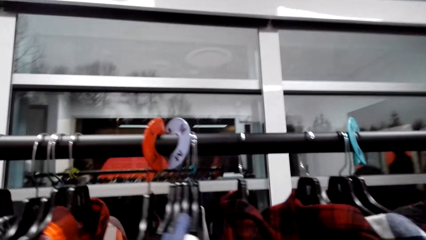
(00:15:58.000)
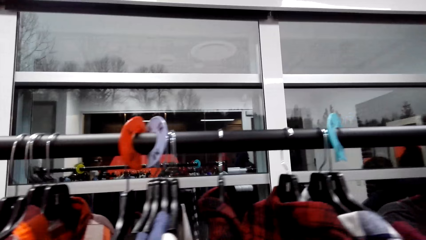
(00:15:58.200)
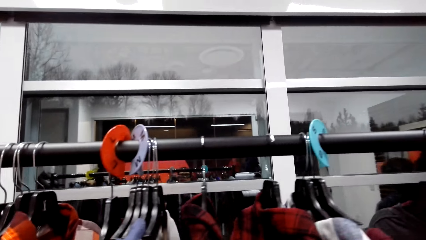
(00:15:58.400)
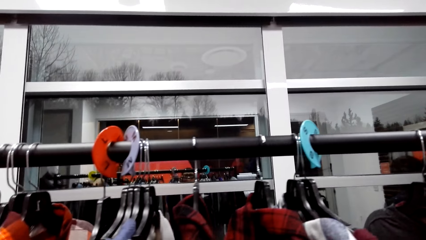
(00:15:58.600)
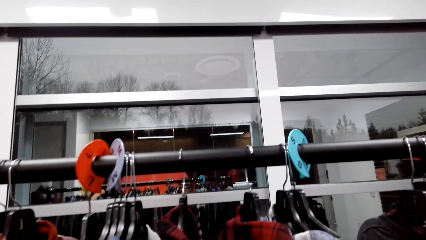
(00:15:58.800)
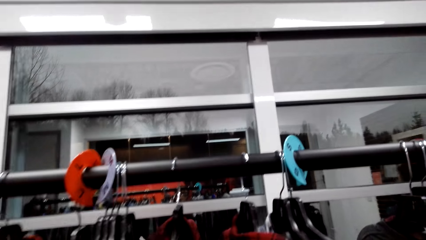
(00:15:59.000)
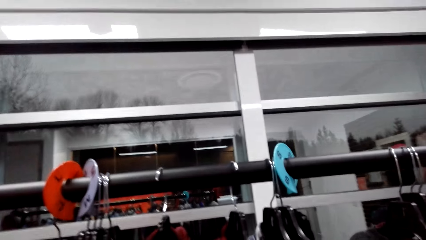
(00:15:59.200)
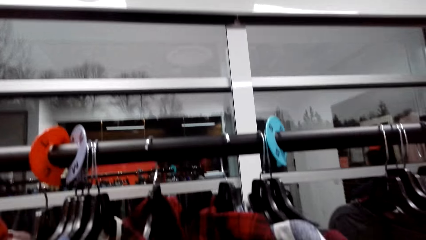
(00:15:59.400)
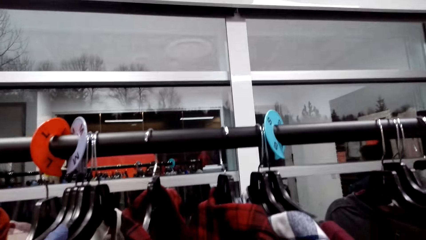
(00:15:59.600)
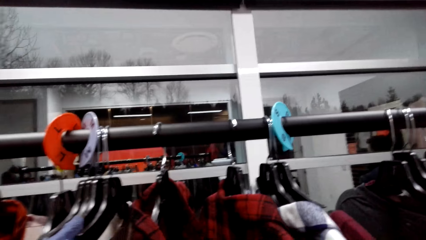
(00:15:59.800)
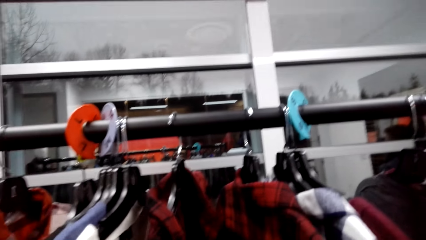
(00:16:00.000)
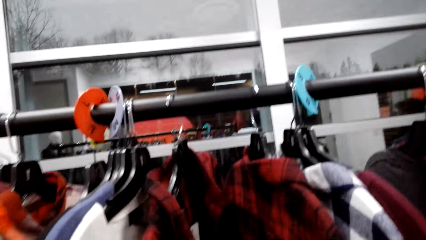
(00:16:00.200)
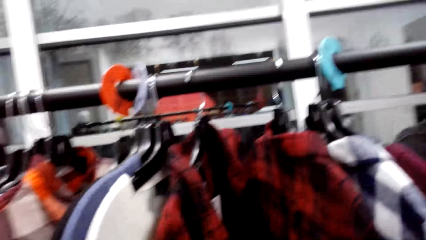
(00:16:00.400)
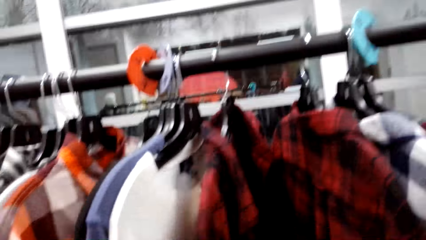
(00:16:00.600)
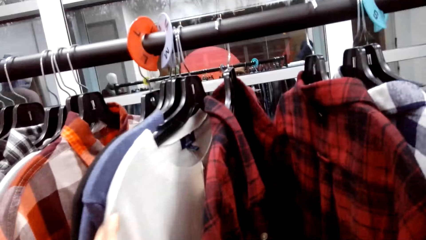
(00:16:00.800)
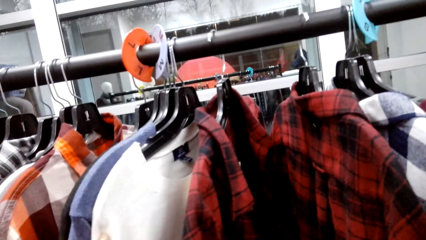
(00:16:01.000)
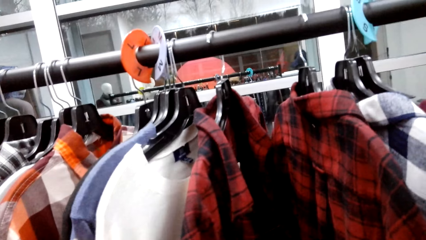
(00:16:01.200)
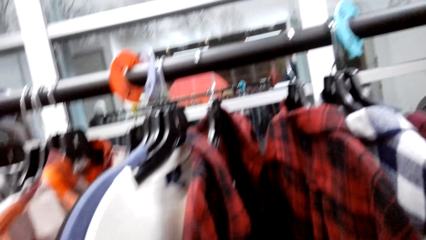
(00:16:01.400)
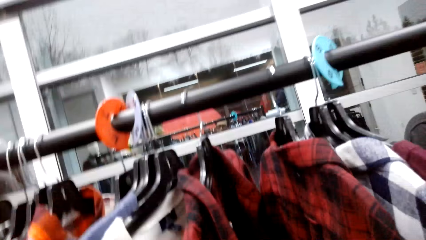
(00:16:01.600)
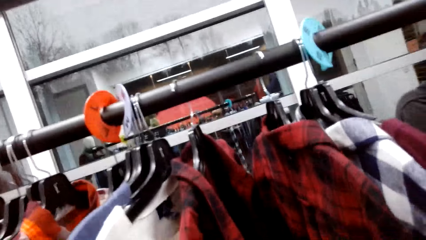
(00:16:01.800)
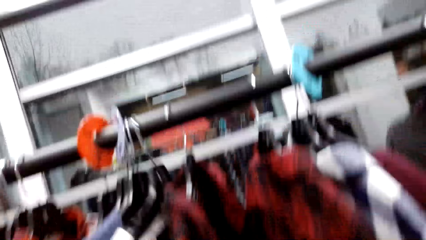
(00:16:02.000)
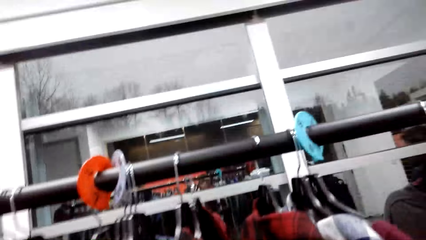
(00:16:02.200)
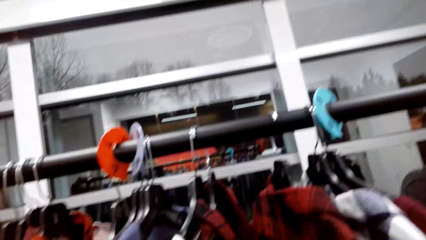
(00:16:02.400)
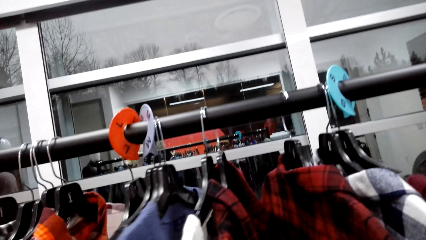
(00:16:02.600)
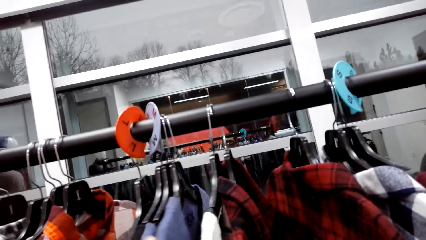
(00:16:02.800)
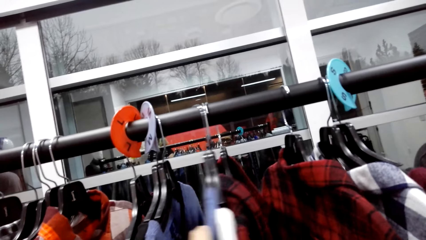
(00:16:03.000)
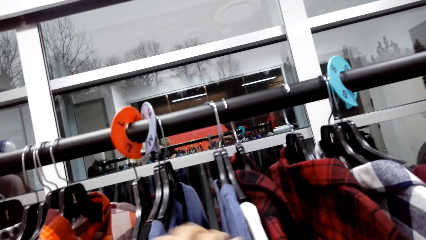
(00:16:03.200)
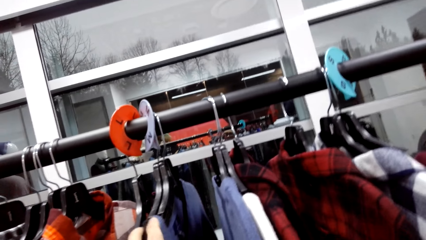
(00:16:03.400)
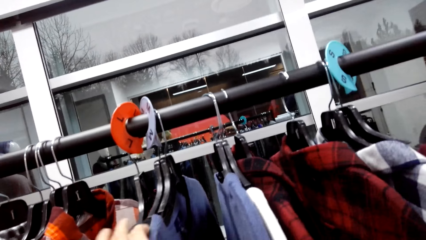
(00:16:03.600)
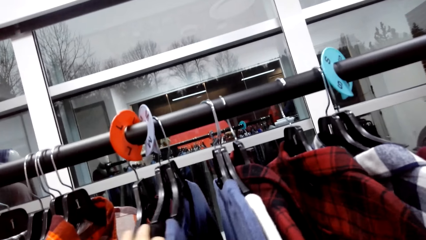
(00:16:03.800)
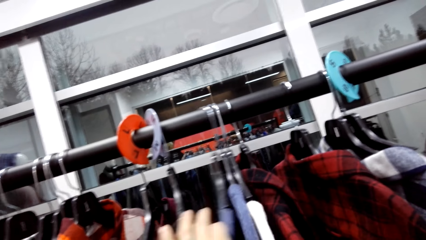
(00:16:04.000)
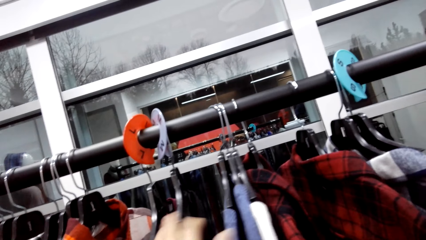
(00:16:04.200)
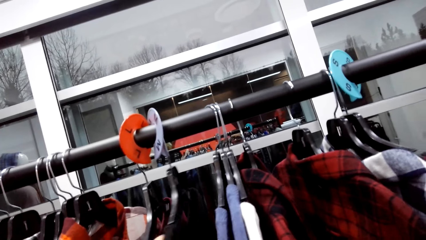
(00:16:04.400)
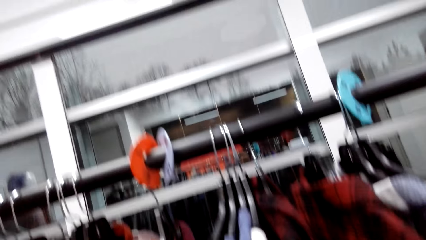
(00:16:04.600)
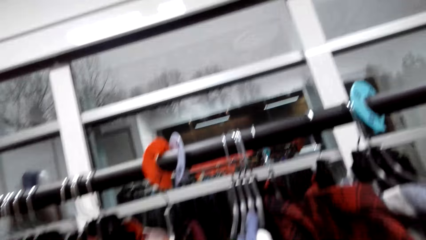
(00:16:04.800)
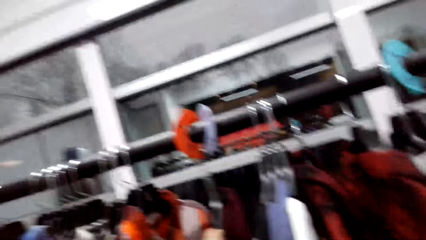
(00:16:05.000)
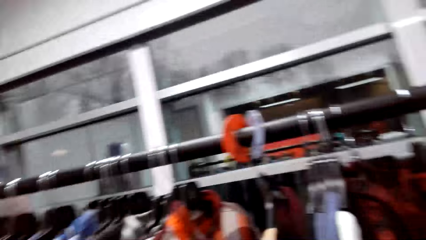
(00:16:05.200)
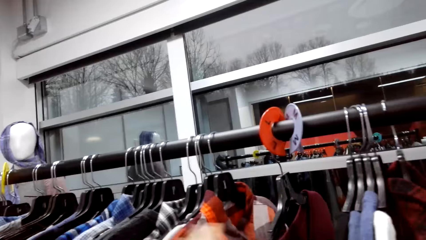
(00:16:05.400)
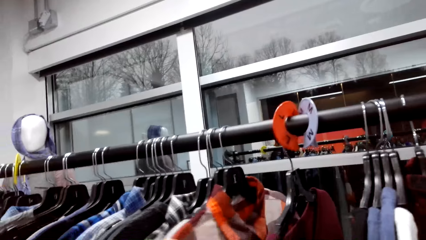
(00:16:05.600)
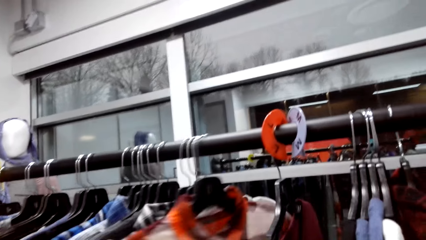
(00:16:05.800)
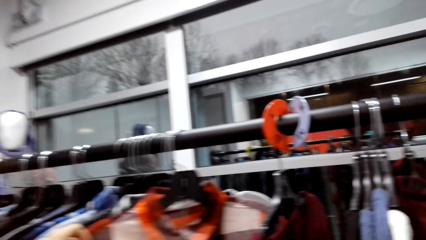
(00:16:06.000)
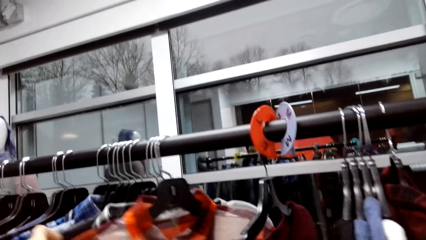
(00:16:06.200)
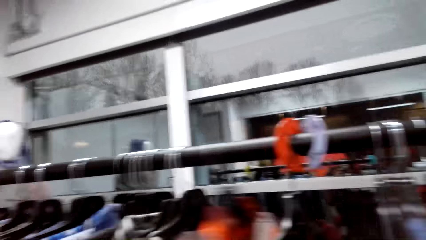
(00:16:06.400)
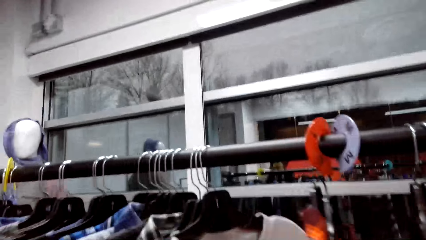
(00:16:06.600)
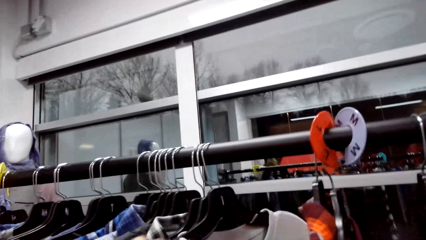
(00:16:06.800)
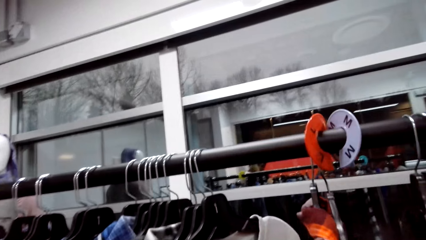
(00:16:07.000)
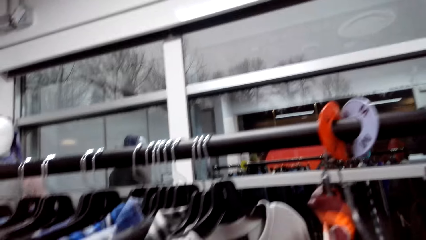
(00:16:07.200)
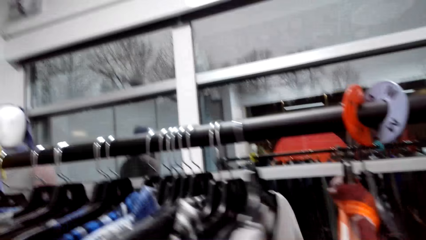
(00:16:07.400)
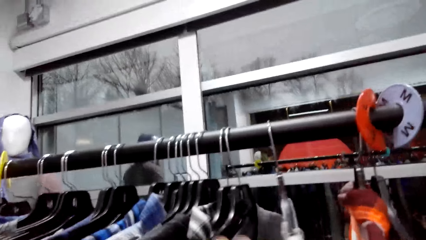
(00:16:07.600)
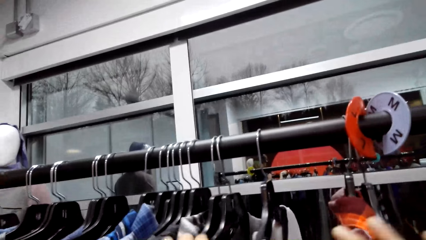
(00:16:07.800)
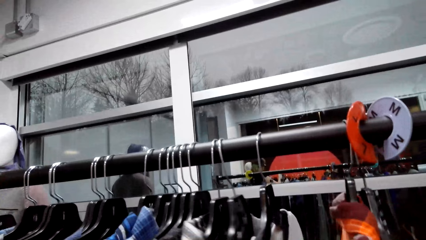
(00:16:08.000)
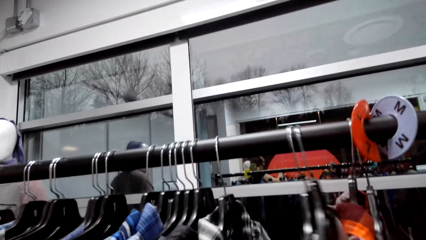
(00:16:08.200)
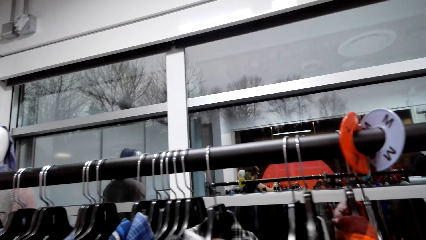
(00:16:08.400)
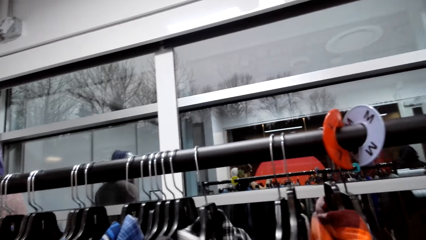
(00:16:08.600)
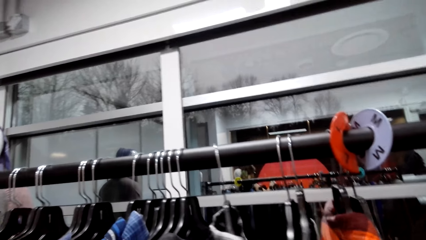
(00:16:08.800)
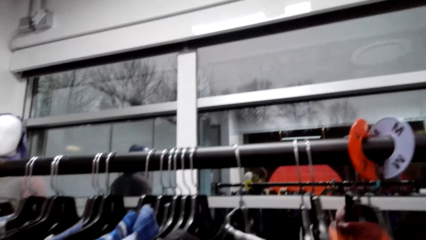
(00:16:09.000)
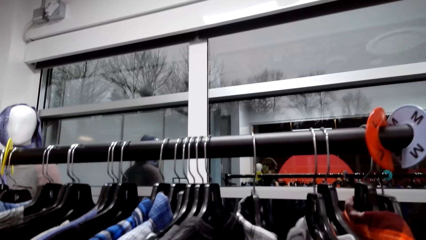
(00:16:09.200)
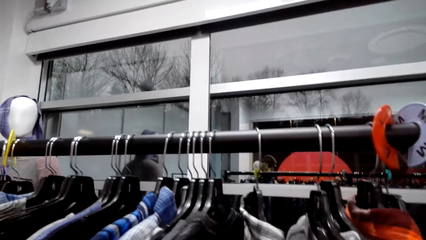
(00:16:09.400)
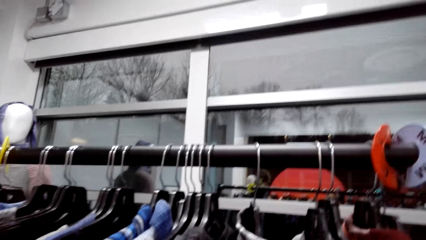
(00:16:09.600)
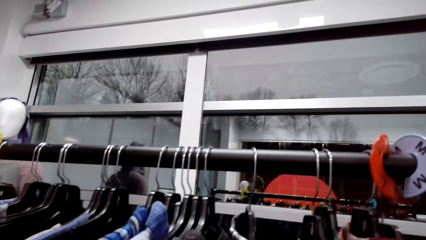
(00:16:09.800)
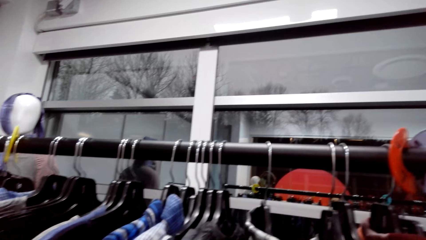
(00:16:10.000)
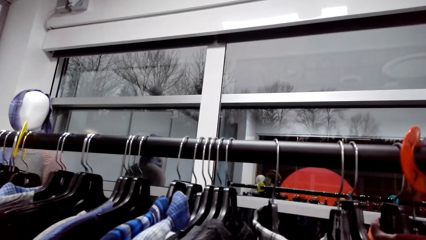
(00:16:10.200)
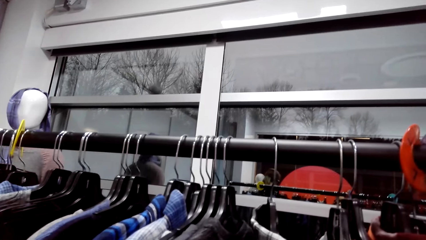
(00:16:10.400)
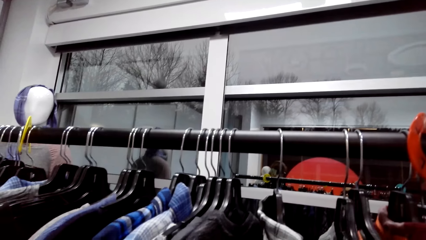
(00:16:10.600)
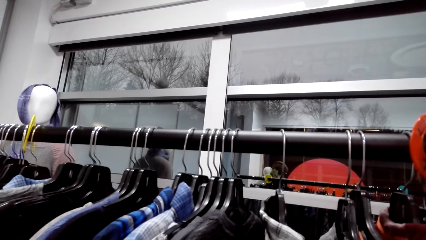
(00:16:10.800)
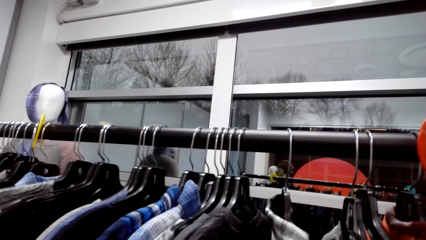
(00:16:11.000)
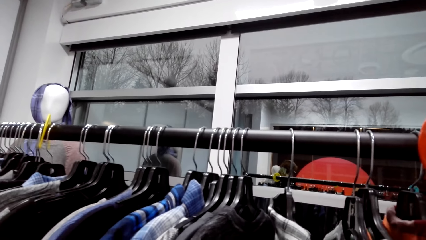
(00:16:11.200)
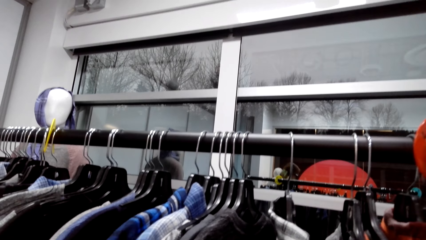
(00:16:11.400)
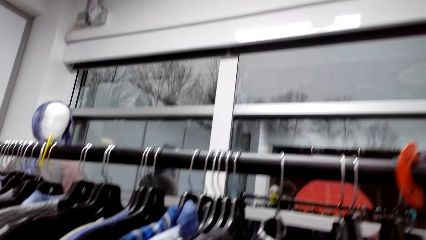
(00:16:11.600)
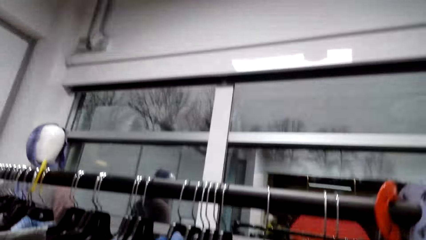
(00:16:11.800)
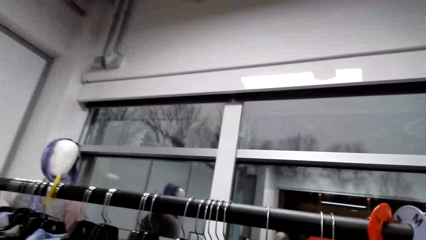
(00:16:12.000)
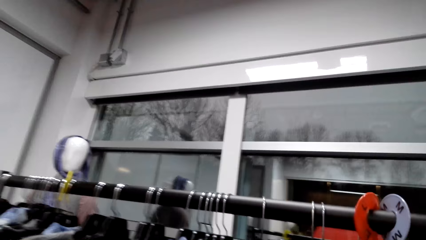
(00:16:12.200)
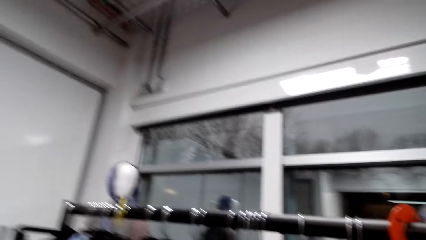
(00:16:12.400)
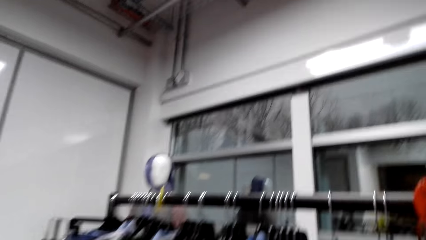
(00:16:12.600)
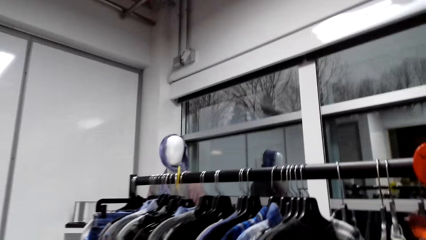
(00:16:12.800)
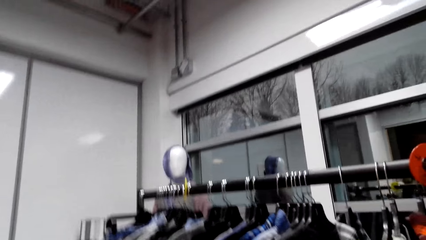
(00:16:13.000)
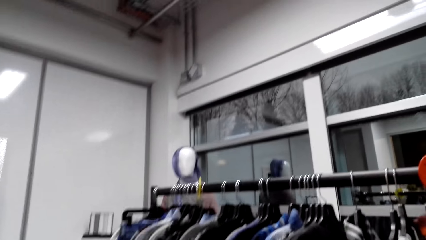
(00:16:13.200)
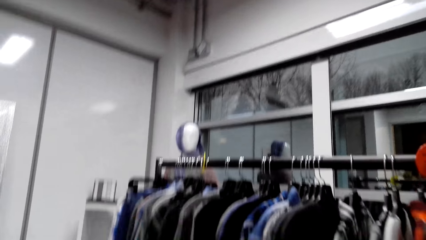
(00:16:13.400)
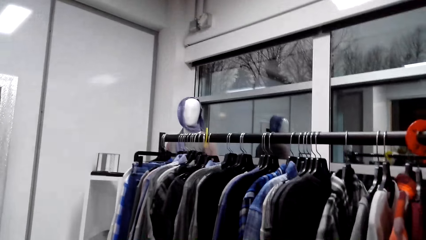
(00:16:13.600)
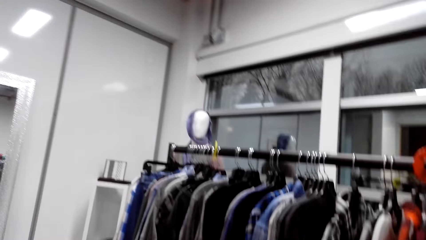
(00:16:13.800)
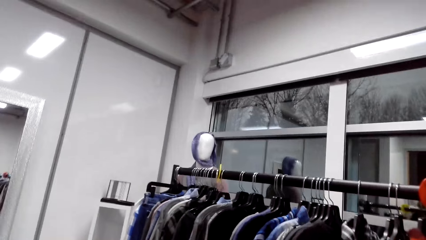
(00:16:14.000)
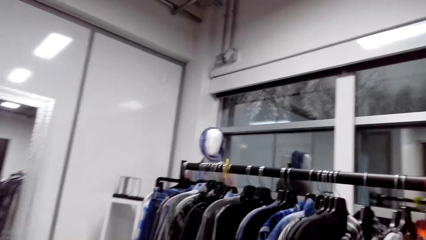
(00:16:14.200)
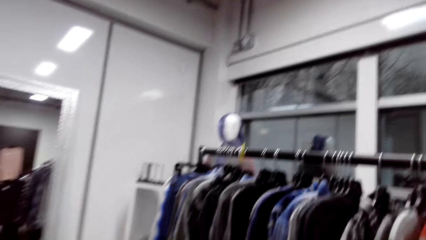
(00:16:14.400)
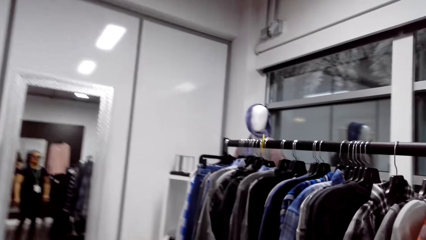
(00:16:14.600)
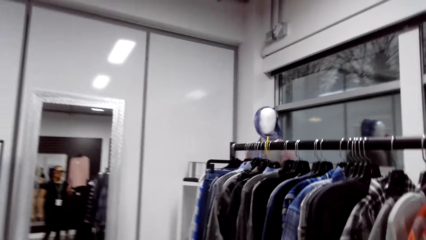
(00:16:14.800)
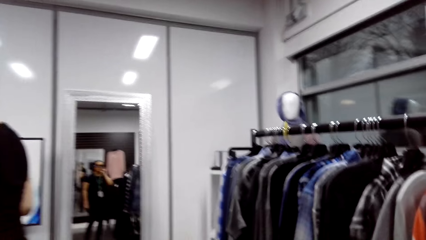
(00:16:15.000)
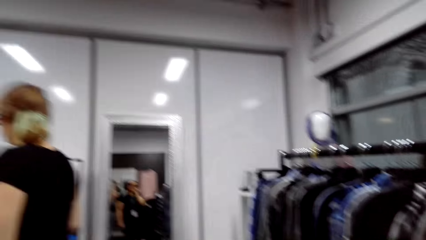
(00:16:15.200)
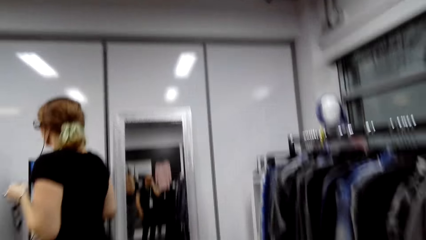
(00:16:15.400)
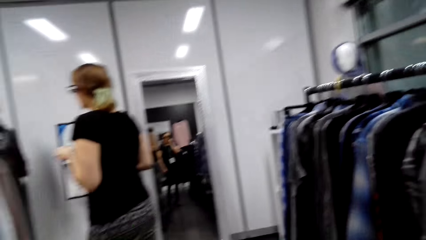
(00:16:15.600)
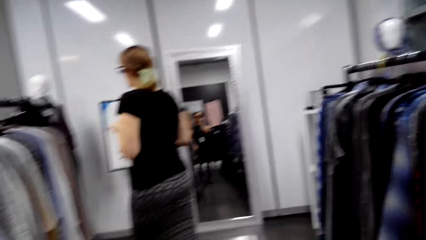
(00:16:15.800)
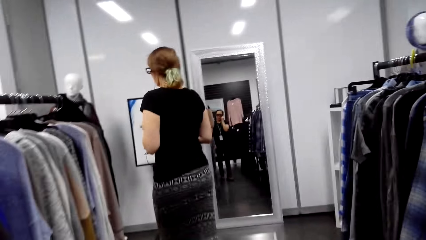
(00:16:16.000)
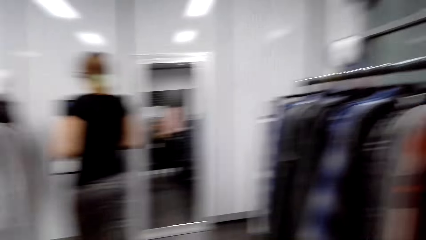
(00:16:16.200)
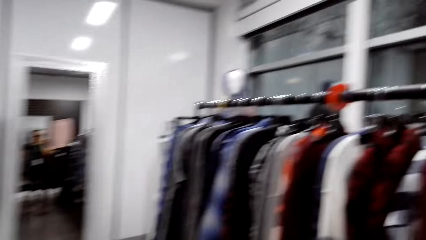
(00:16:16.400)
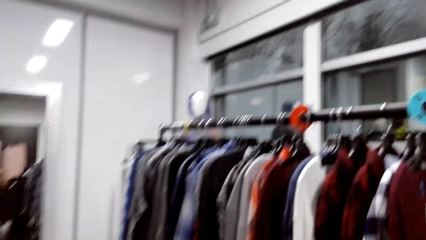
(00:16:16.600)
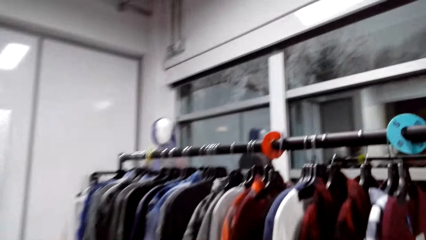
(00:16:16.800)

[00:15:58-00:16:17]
The camera wearer talks. A man talks. The camera wearer talks and moves clothes on the clothes stand. The man talks. The camera wearer talks. They look for a shirt. The man talks. The camera wearer talks. The man talks. The camera wearer talks.
